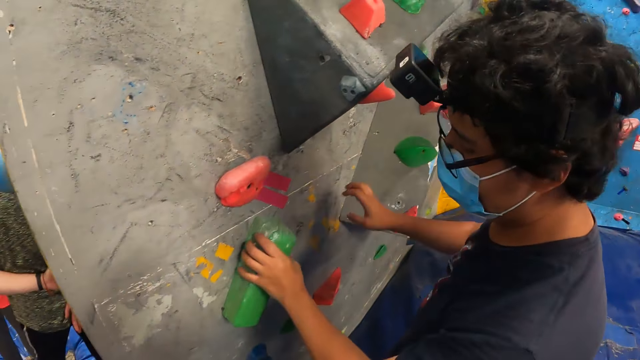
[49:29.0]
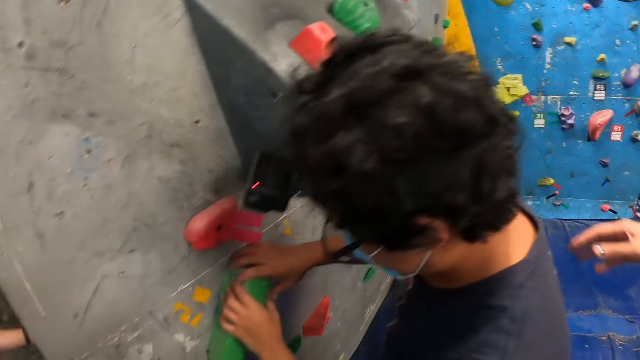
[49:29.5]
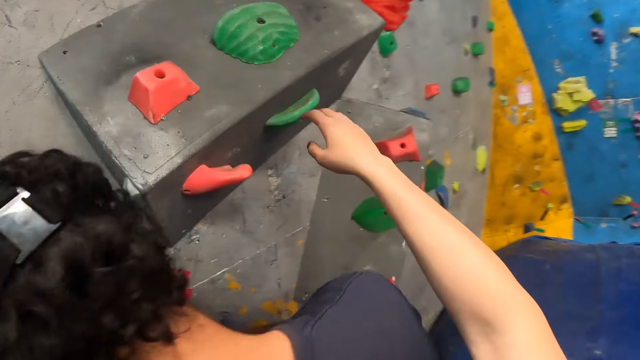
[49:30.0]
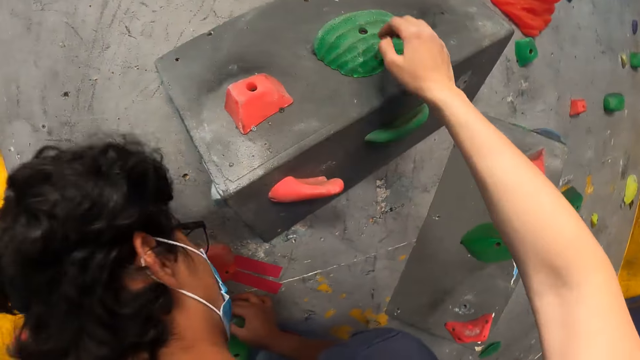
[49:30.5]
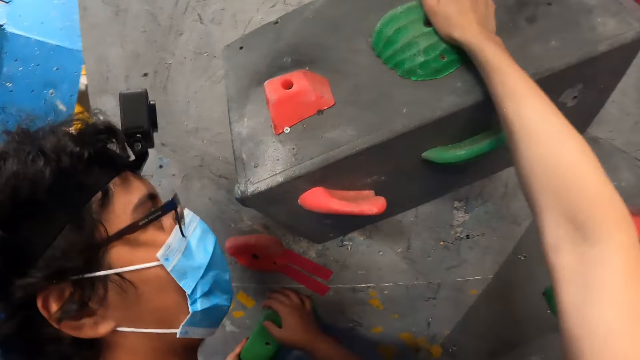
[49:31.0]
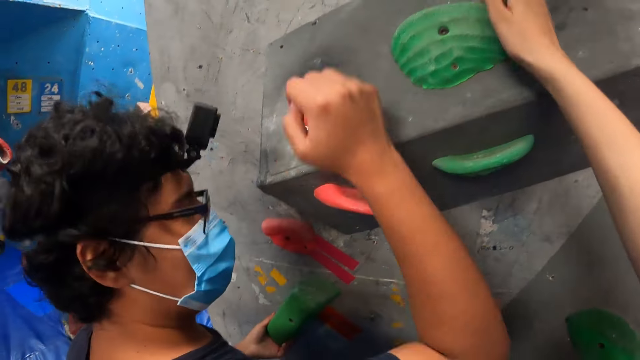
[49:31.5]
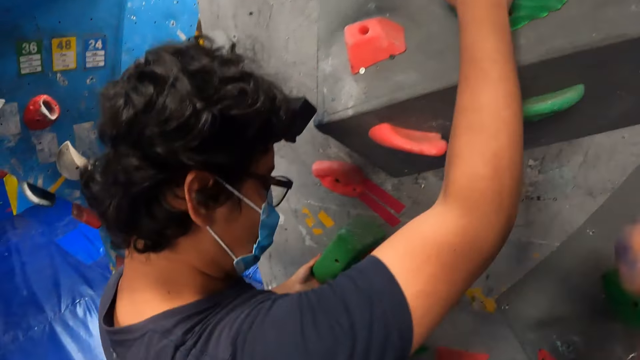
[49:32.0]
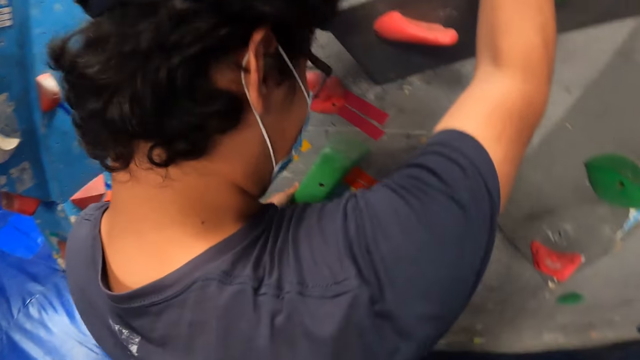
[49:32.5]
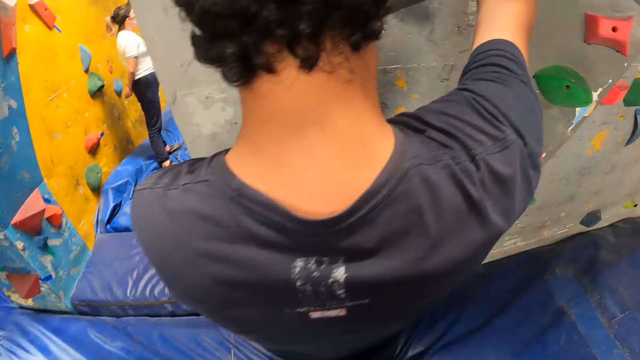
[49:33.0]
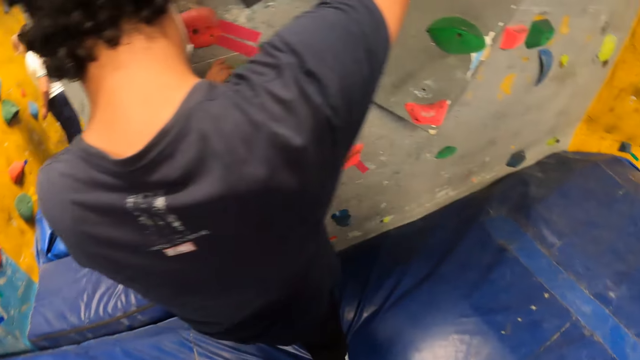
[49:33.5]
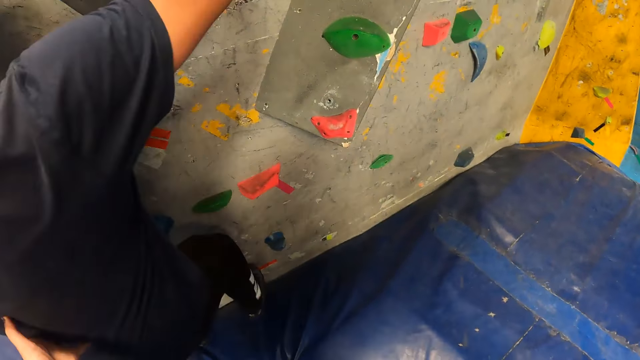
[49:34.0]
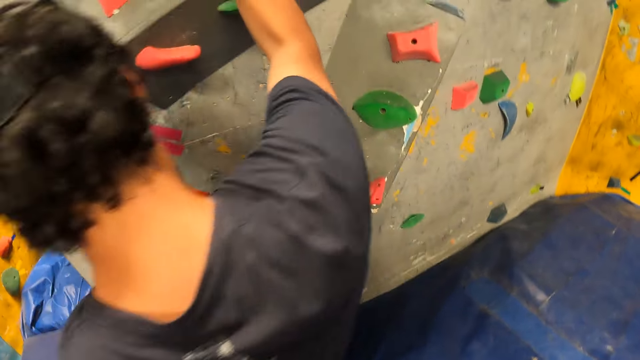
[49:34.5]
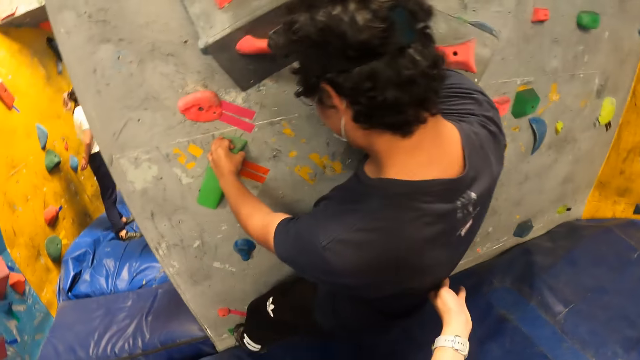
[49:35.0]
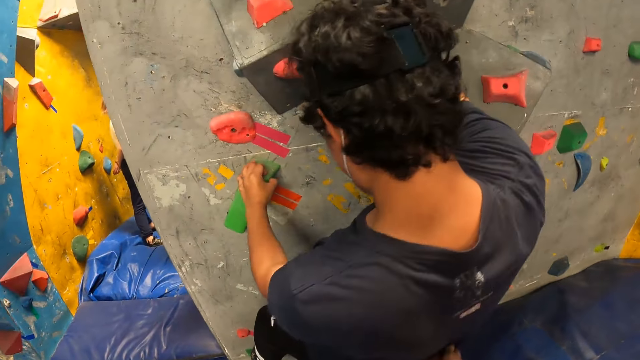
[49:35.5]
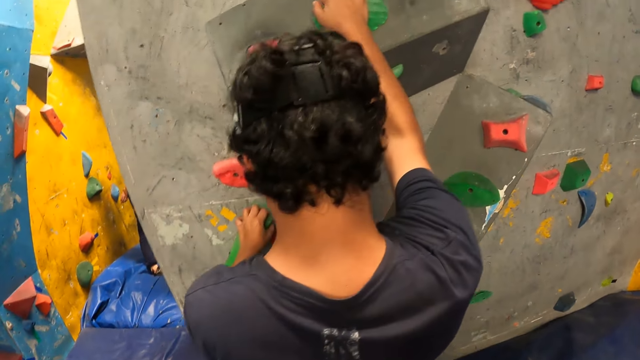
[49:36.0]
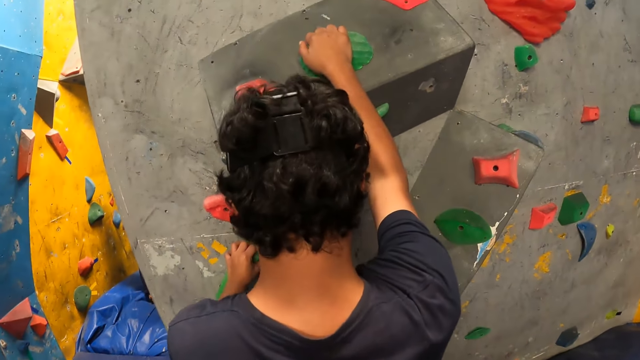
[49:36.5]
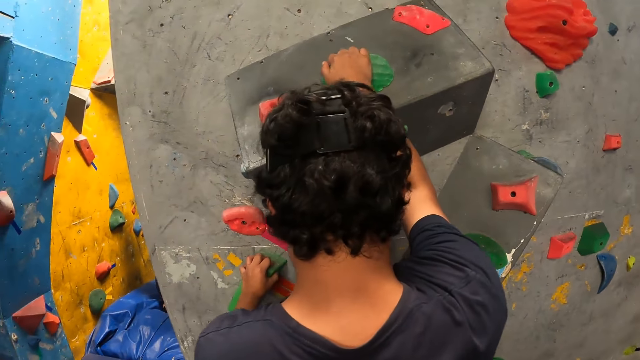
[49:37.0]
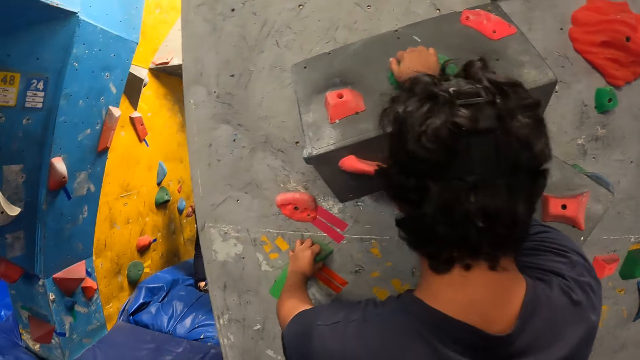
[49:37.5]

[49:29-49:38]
The man grabs the attachment with his left hand. The man grabs the attachment with both hands. The camera wearer touches an attachment on the bouldering wall with her right hand. She holds the man with her left hand.

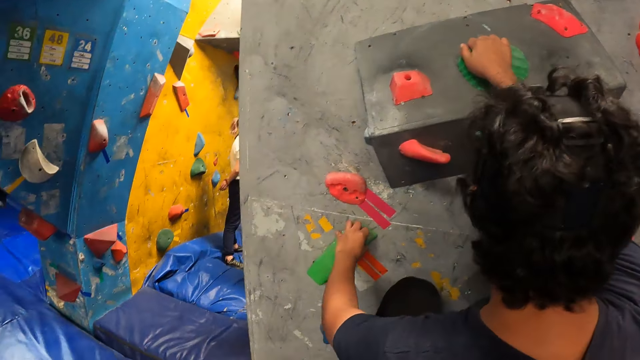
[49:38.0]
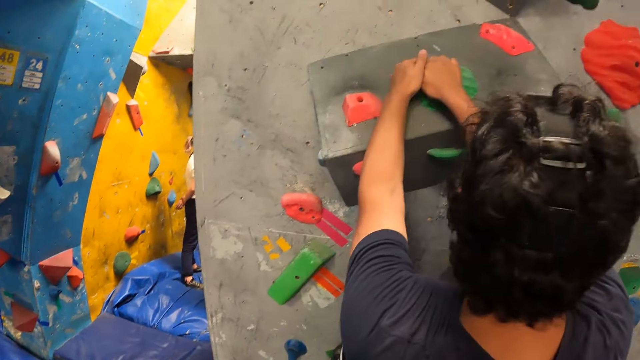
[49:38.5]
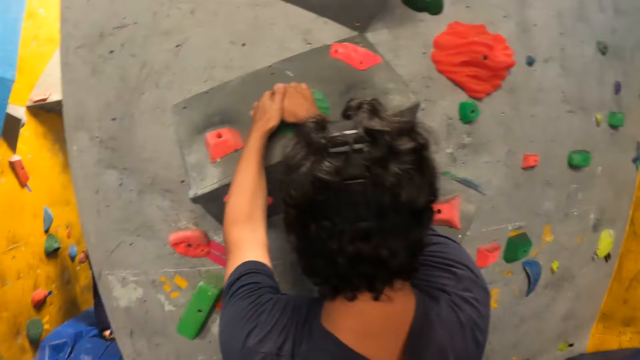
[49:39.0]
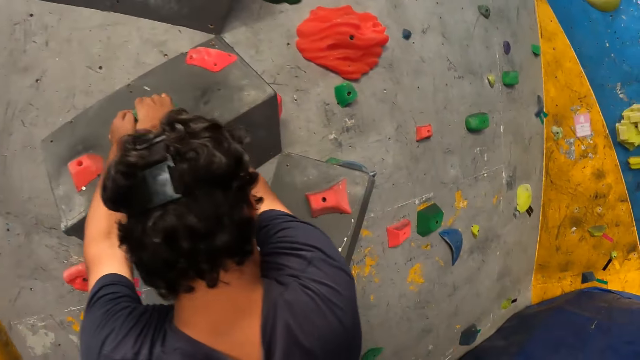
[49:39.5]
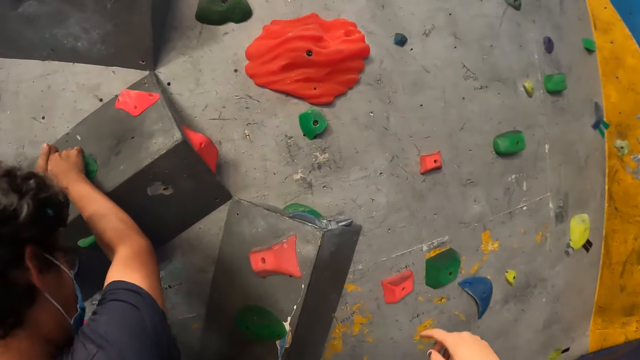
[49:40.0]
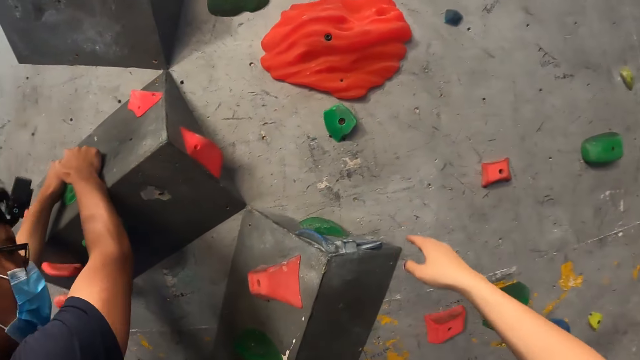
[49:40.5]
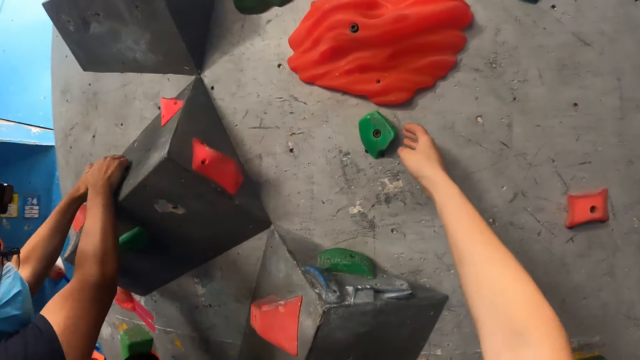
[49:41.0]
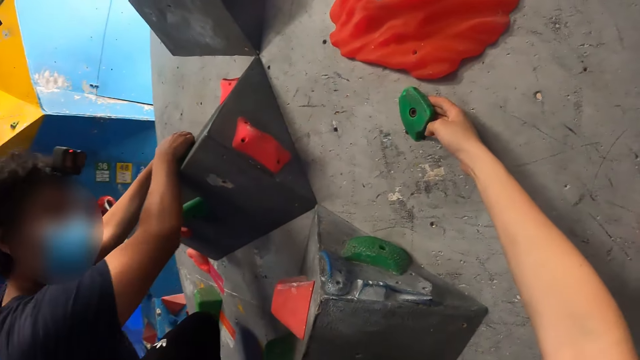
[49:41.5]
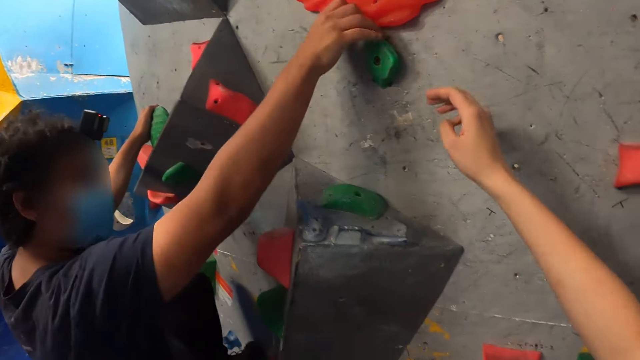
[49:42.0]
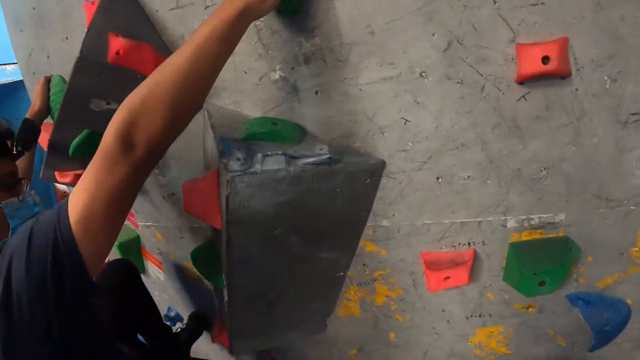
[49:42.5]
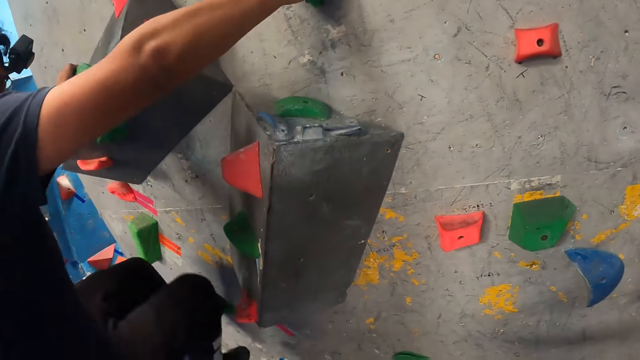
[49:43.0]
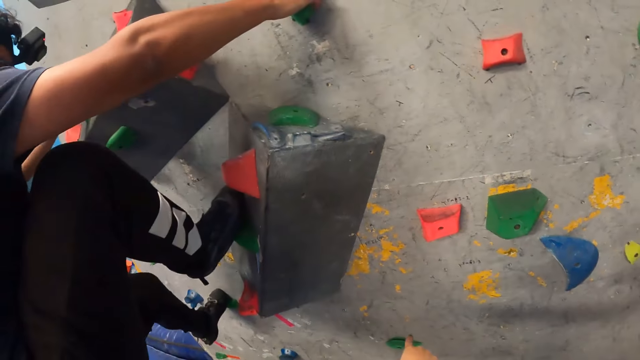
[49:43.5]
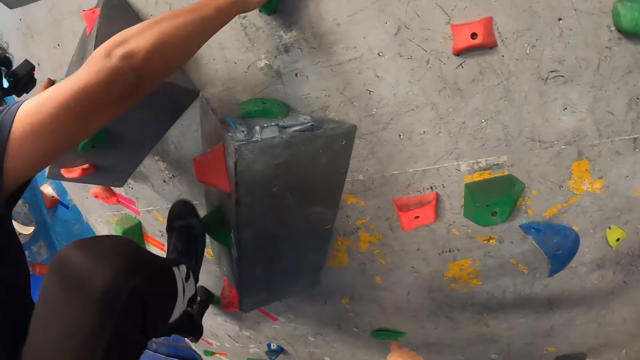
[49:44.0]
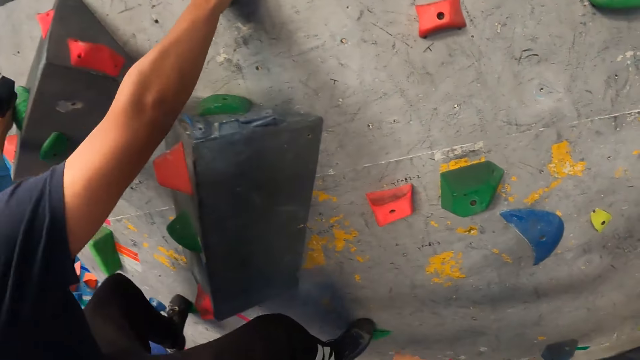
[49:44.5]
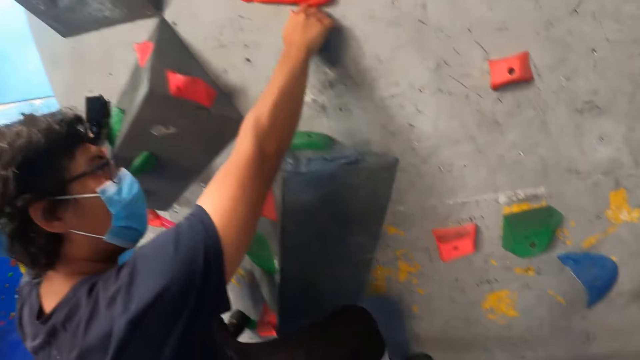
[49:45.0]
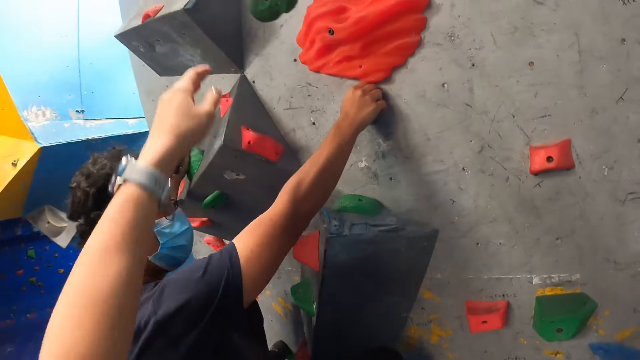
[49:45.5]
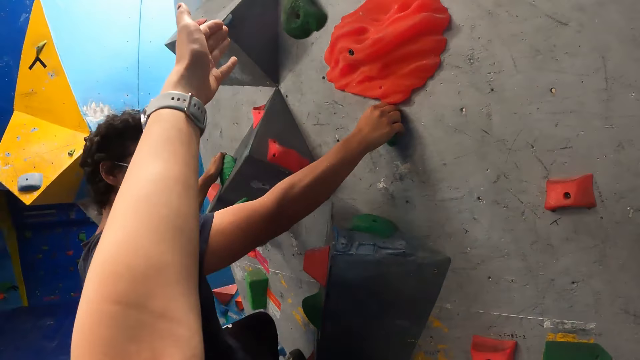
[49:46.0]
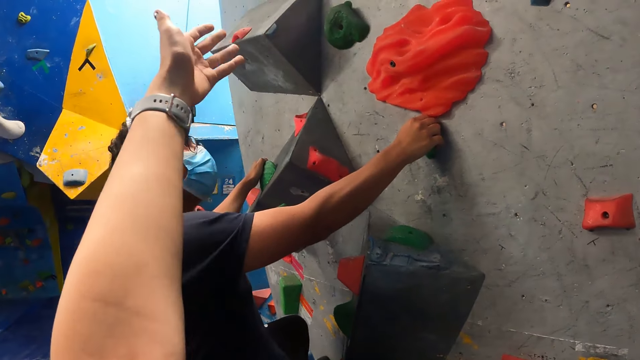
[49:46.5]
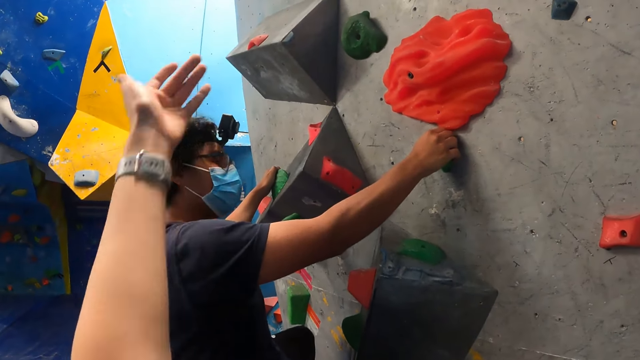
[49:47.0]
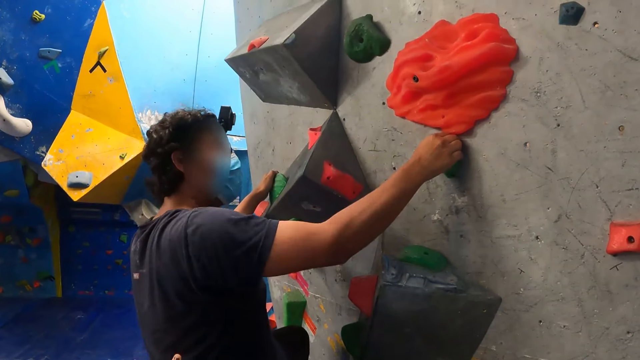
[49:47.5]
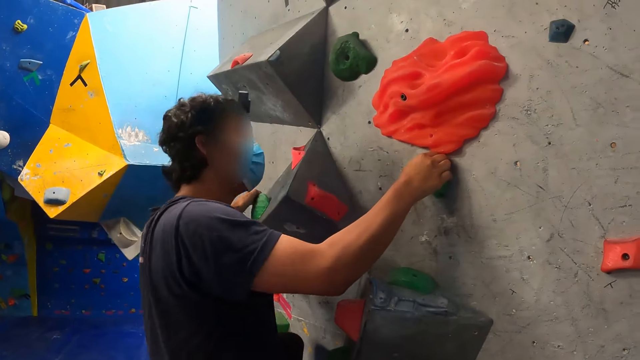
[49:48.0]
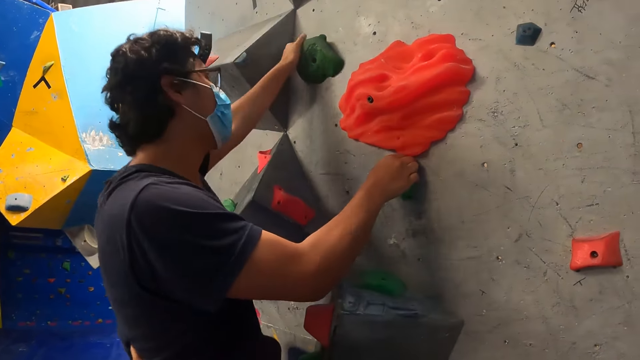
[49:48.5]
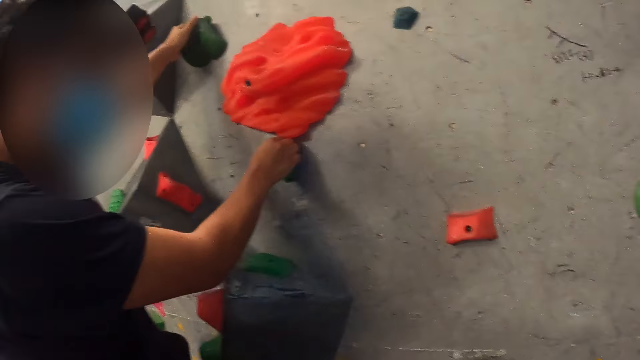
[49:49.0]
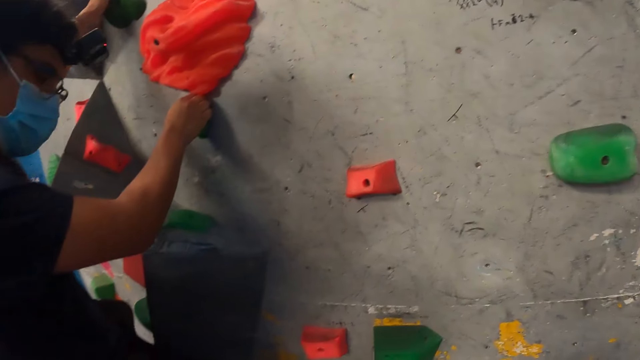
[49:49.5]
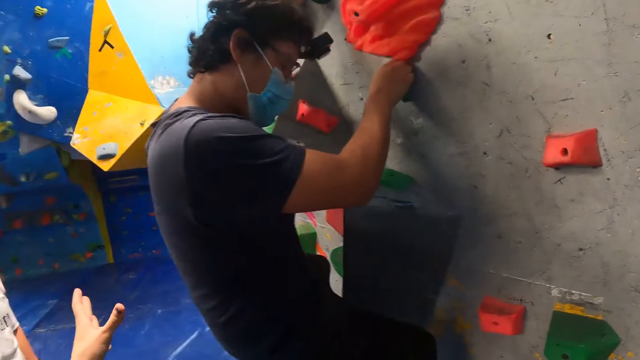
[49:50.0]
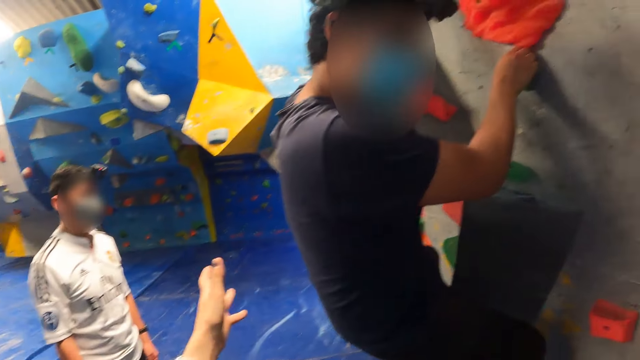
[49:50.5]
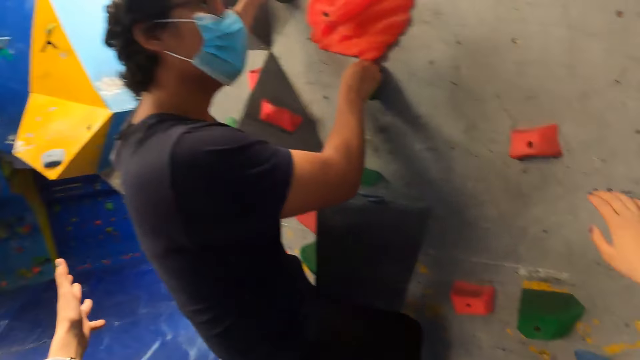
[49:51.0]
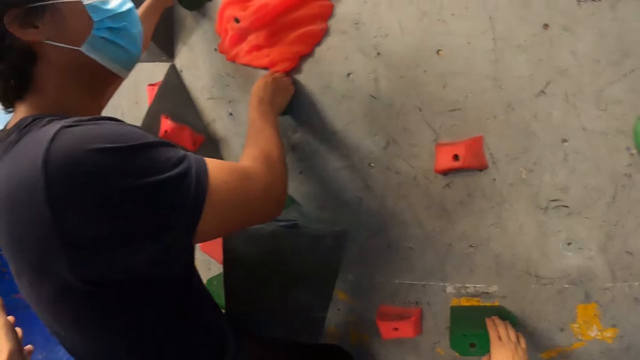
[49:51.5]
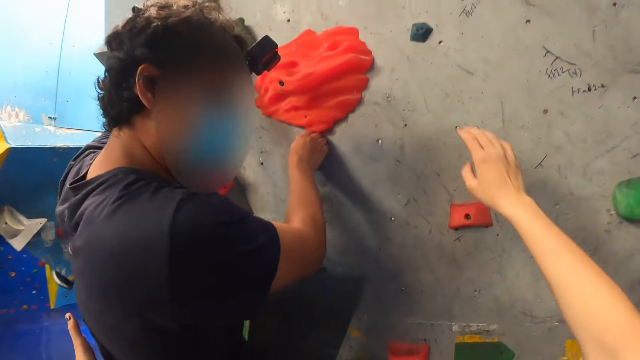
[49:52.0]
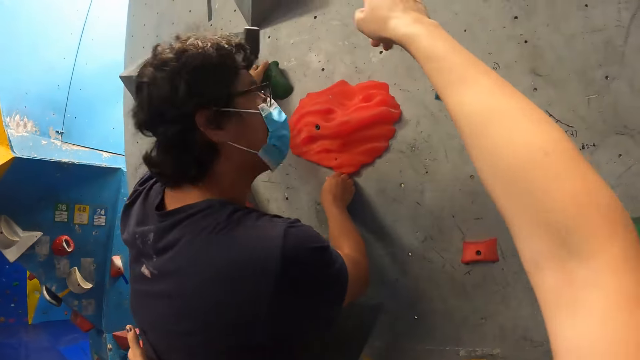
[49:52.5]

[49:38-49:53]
The man climbs up the bouldering wall with both hands and both legs. The camera wearer touches an attachment on the bouldering wall with her right hand. The man grabs the holder. Another man holds the green climbing hold with his left hand. The other man climbs.
